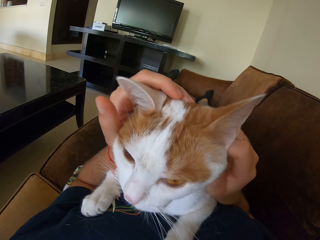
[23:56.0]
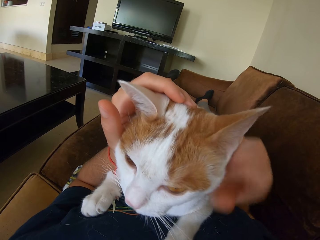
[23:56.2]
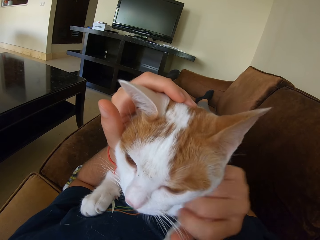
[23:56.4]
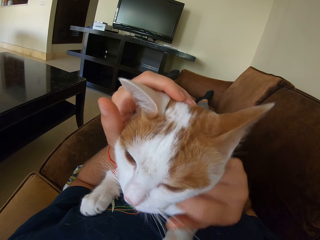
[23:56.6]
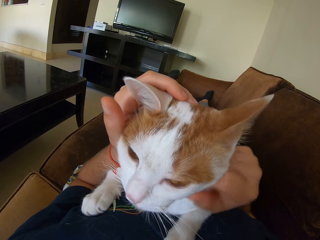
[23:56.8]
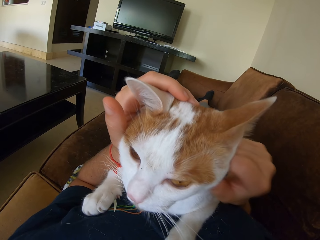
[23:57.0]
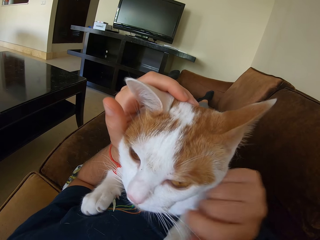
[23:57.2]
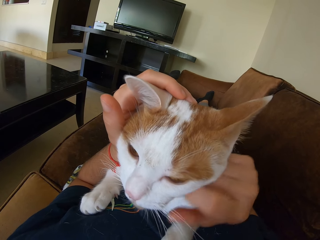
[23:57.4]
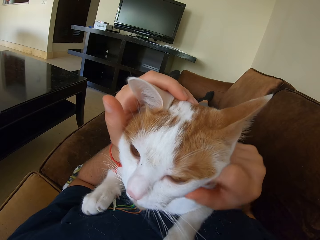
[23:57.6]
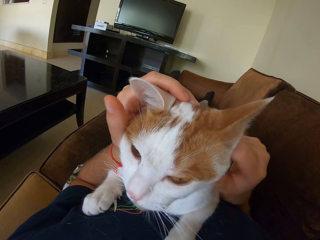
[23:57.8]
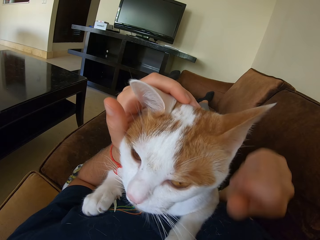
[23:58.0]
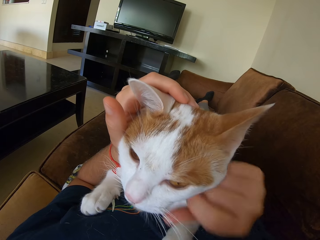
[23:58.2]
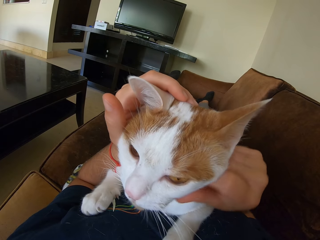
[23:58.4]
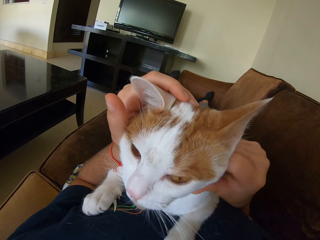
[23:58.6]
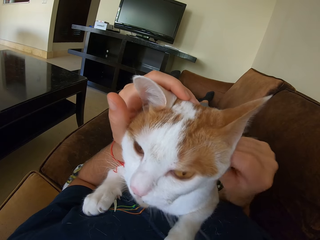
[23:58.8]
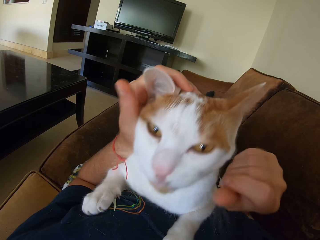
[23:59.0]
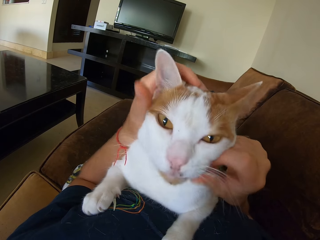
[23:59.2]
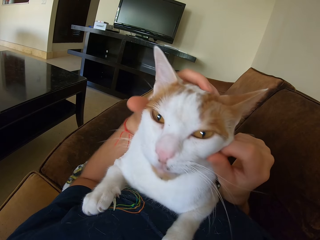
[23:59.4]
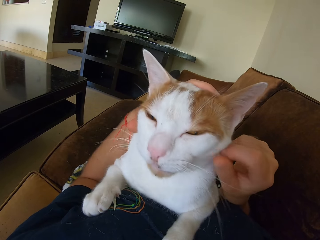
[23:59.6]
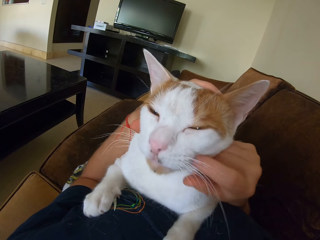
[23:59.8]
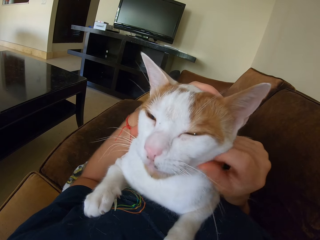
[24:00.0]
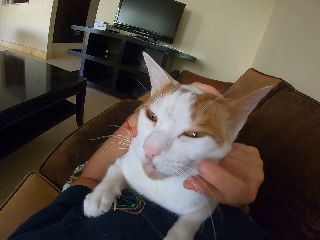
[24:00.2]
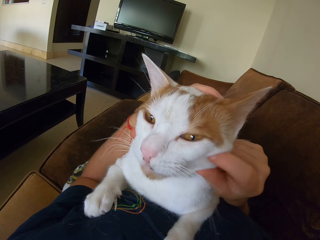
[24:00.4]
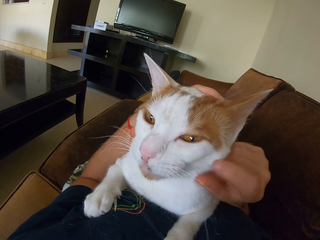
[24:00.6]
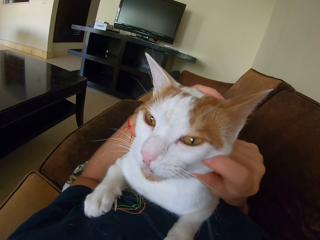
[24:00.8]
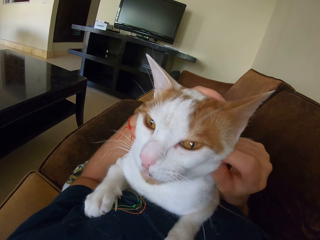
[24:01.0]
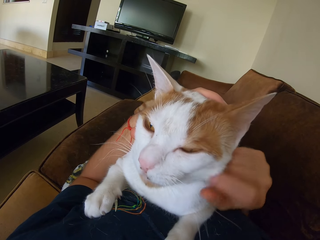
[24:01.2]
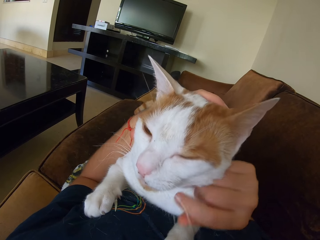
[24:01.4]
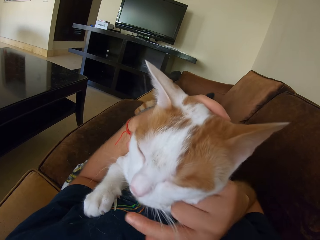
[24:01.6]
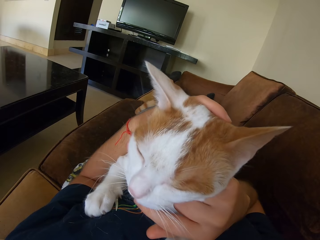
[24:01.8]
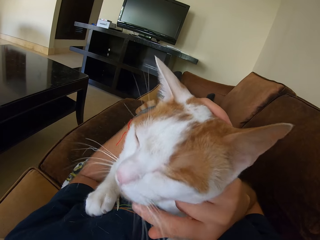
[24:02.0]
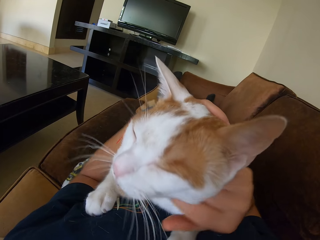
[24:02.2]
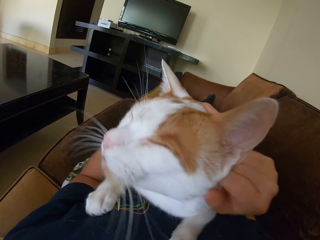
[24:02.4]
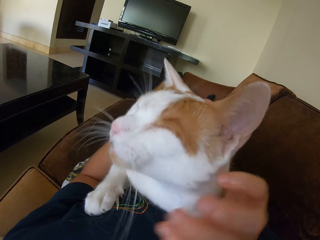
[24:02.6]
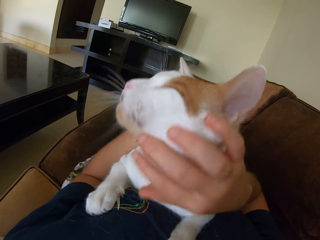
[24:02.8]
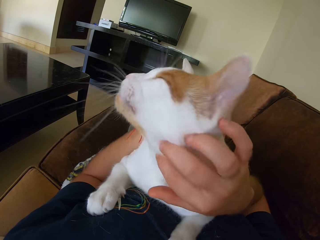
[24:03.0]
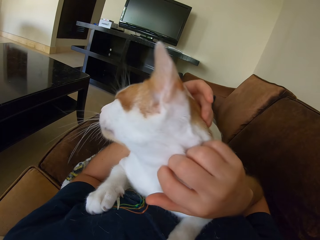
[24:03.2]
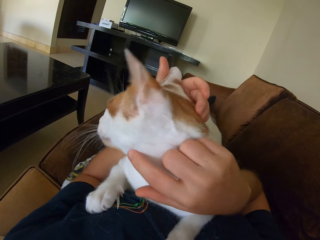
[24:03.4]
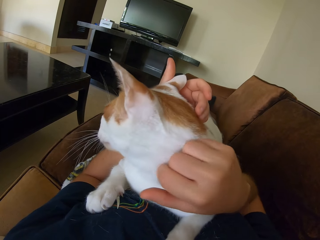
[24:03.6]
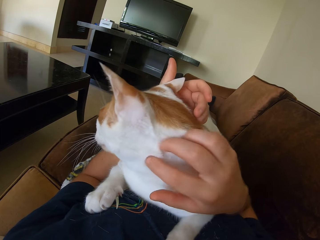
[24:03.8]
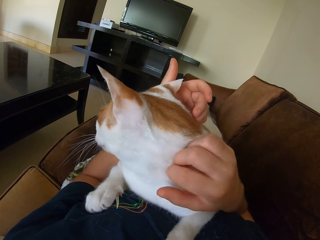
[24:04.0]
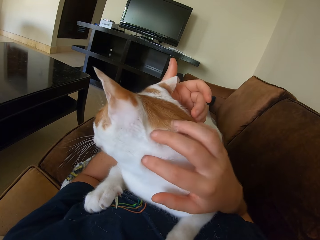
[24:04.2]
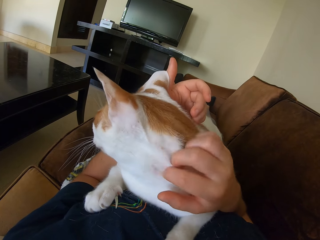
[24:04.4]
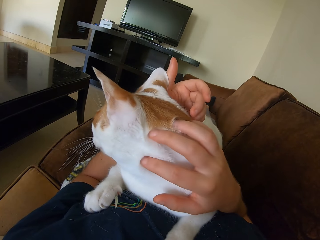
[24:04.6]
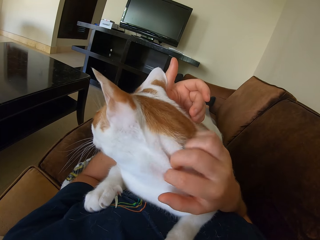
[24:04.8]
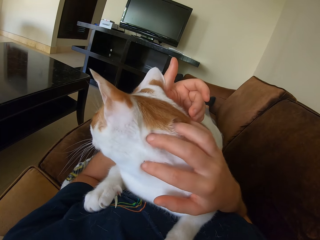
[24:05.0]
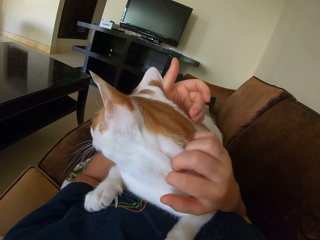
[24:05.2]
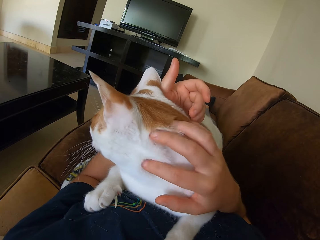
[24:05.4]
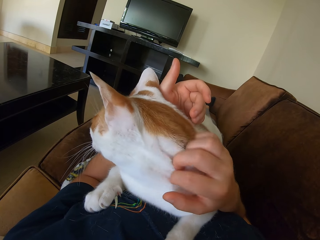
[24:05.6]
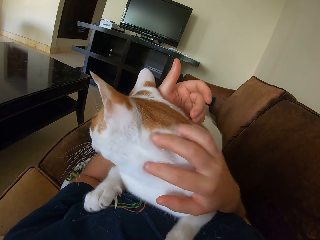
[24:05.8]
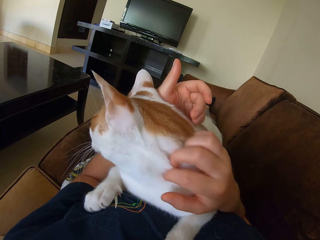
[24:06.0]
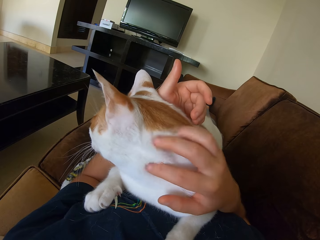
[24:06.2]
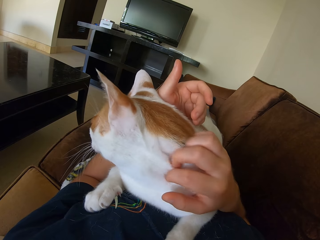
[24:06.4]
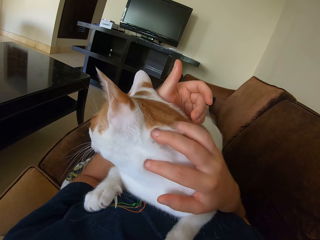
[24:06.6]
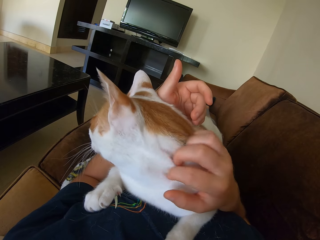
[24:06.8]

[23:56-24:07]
The camera wearer touches a cat. They touch the cat repeatedly. They scratch the cat.

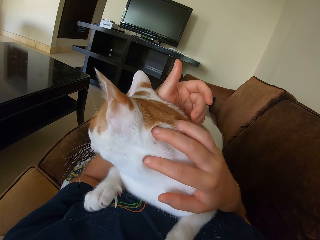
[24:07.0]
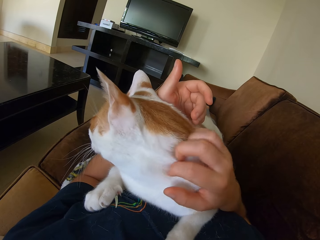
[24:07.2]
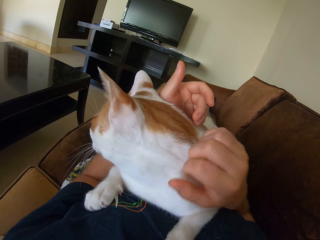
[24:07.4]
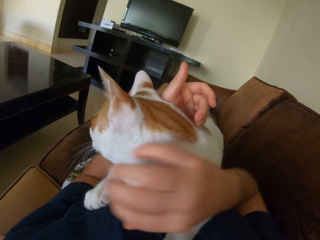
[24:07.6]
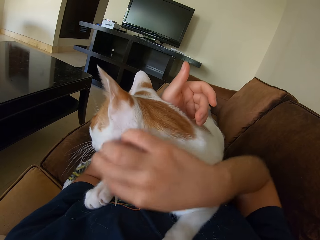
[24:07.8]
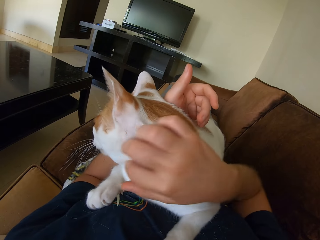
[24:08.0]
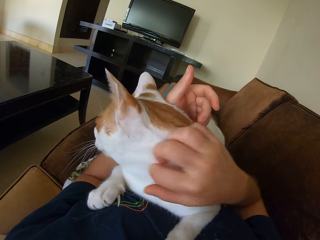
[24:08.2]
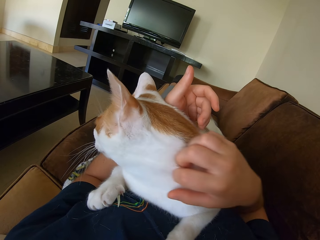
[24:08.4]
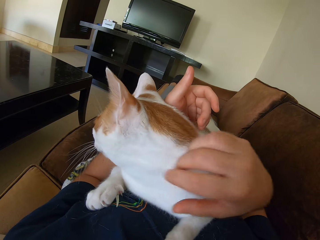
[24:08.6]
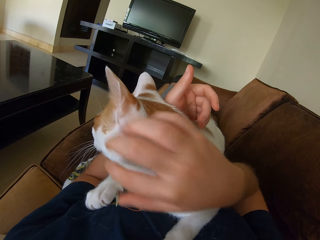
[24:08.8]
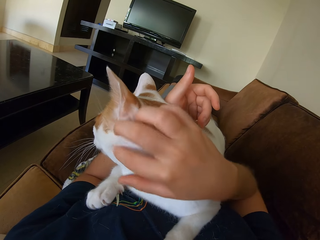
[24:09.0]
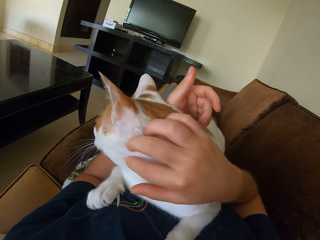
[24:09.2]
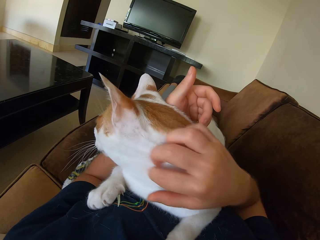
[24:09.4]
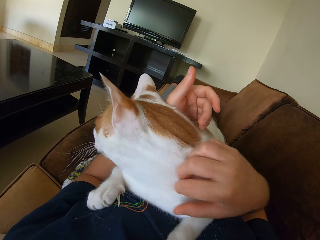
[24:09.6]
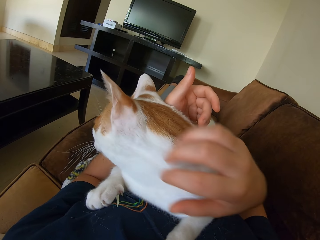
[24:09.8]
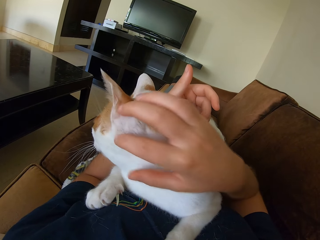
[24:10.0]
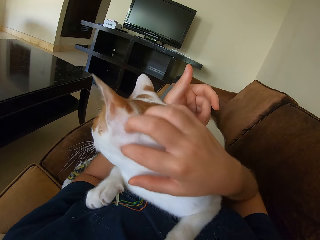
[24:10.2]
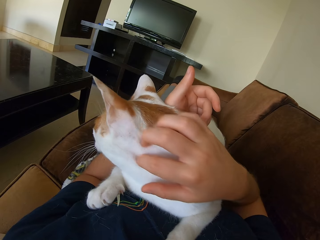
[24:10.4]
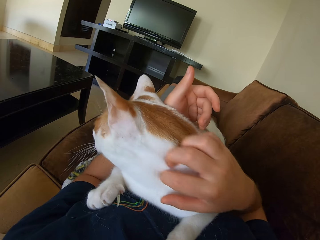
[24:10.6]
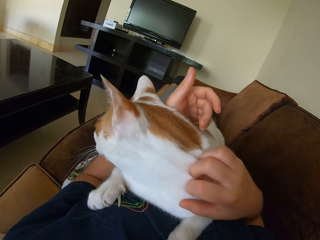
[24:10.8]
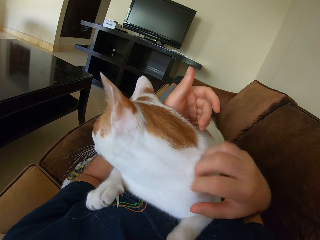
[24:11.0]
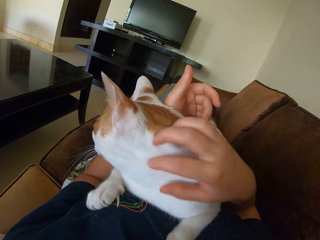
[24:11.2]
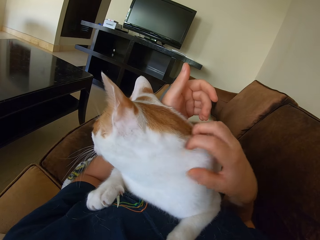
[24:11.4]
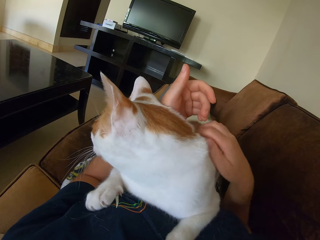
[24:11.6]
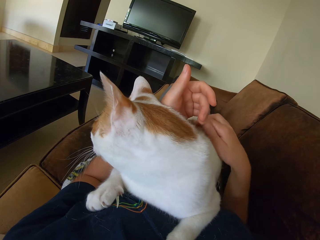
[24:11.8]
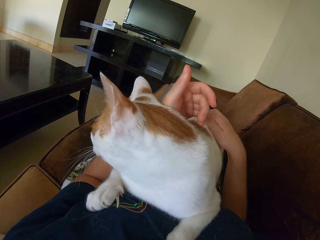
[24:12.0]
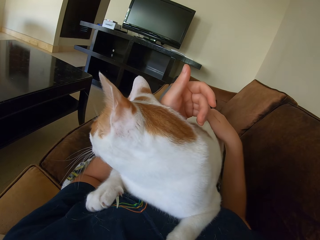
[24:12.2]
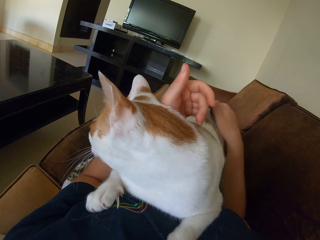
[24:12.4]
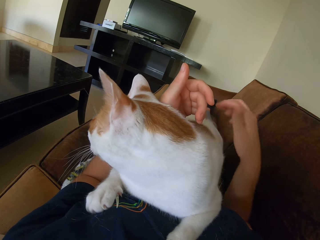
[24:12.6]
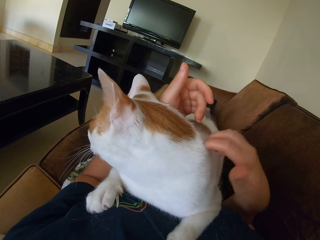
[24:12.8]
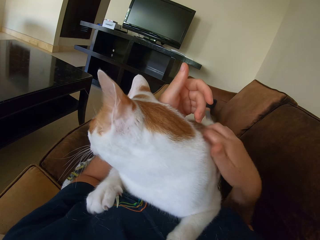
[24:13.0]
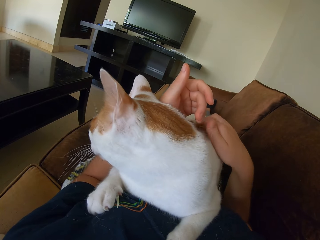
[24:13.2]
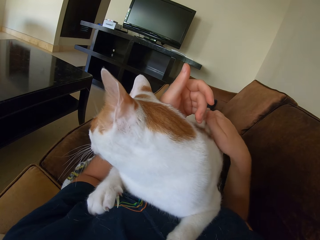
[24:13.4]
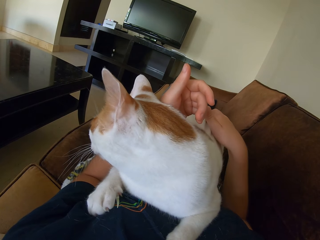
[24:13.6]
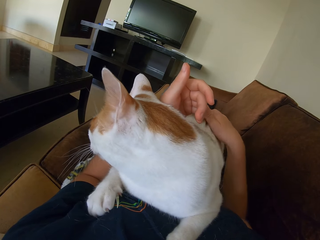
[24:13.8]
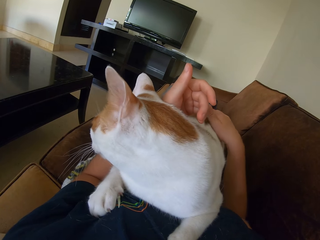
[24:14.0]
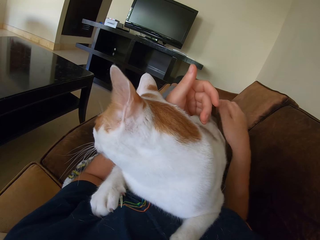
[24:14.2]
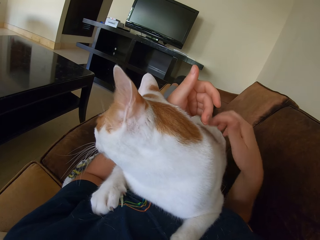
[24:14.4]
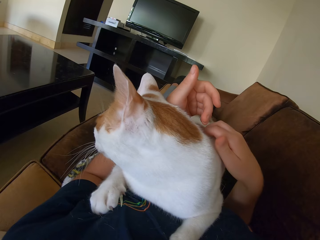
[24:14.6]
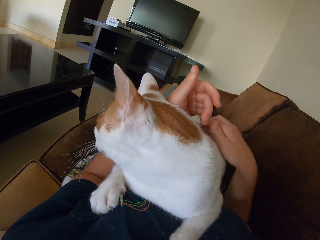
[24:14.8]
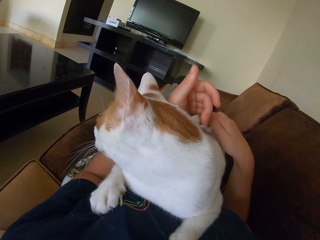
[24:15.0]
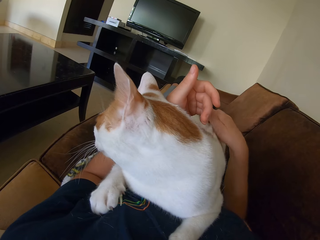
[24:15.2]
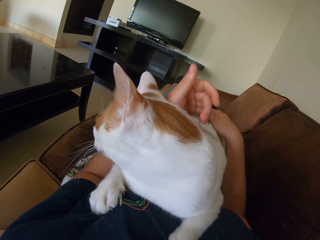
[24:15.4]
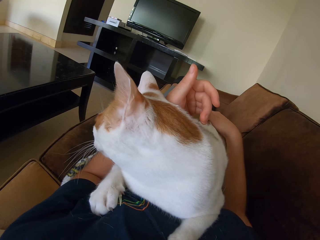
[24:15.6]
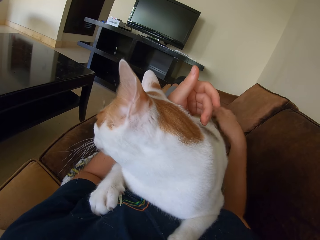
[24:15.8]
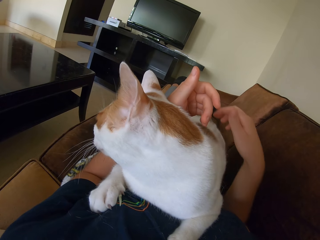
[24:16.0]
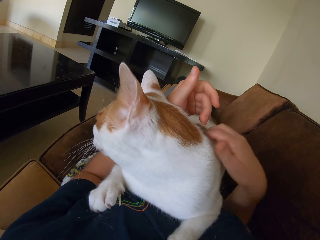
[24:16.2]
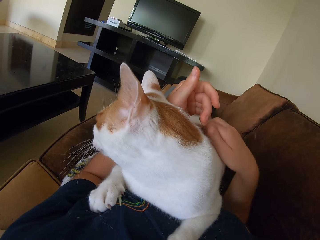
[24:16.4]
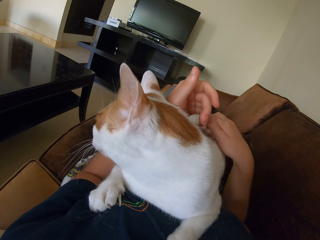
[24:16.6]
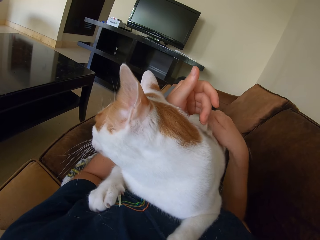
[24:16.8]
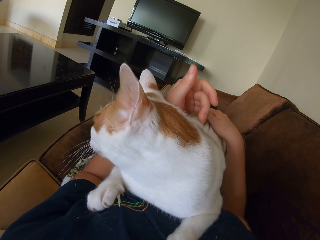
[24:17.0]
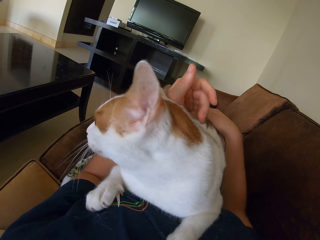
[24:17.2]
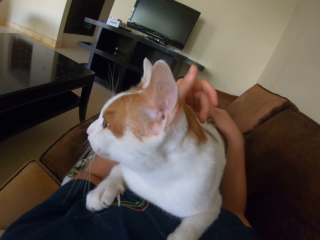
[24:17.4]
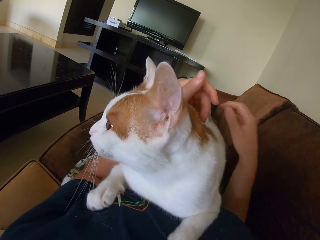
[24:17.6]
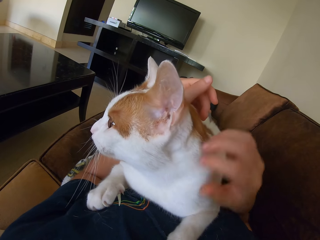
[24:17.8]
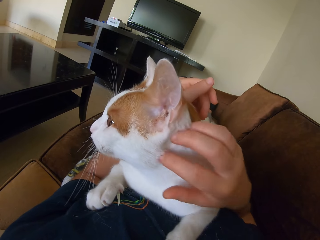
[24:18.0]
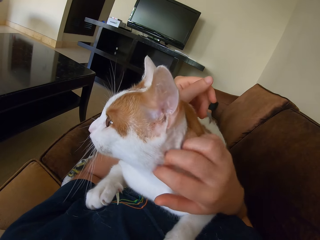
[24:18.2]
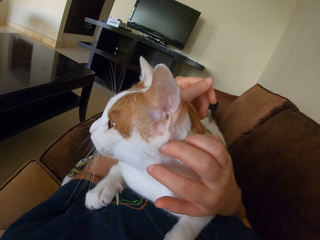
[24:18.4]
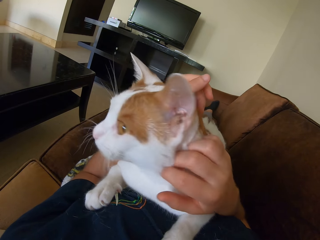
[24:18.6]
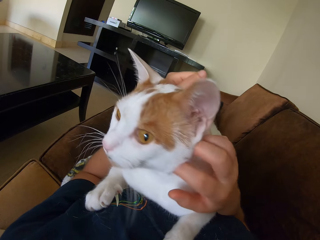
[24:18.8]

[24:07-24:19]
The camera wearer touches a cat. They touch the cat repeatedly.
